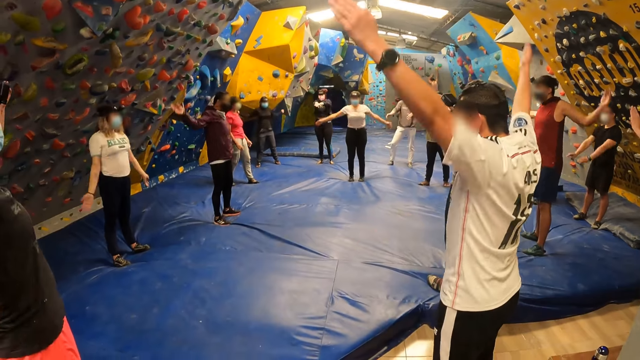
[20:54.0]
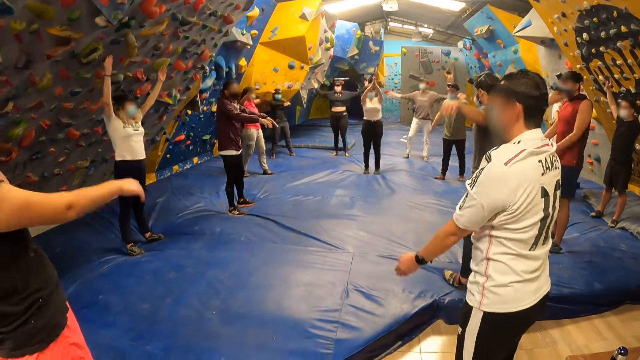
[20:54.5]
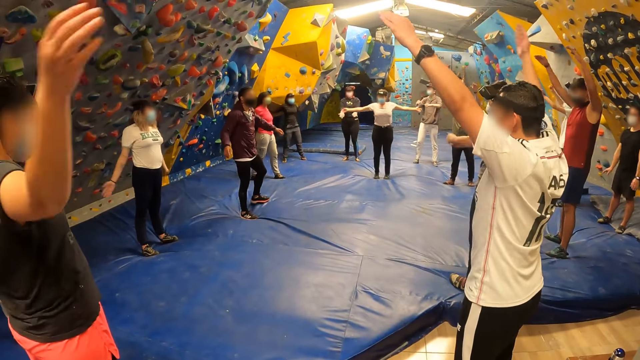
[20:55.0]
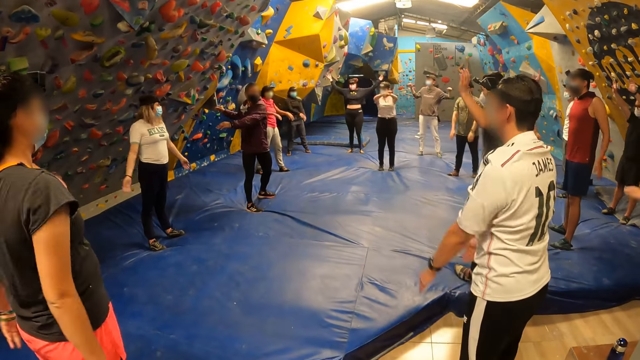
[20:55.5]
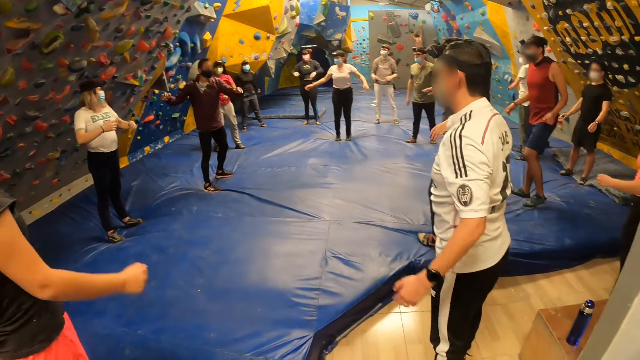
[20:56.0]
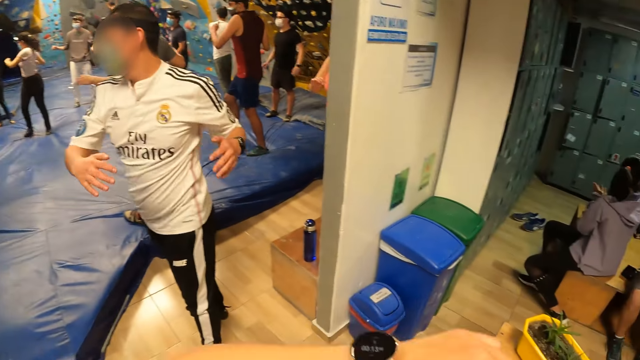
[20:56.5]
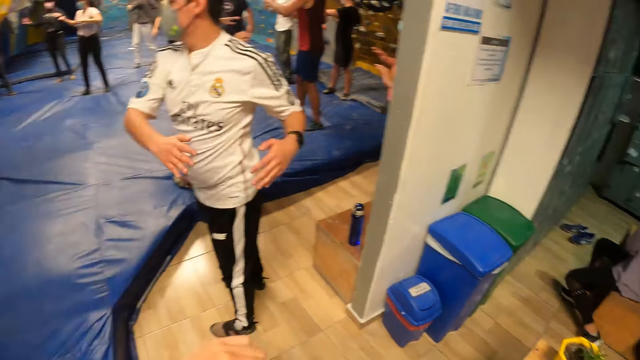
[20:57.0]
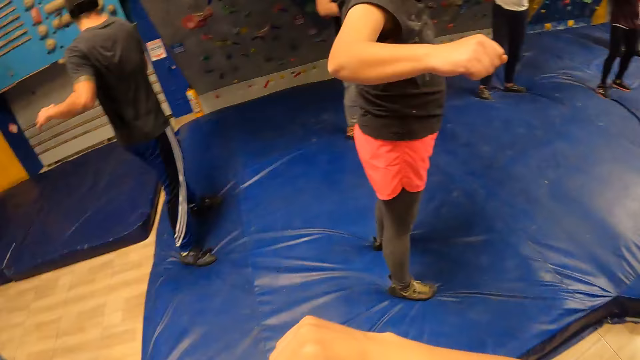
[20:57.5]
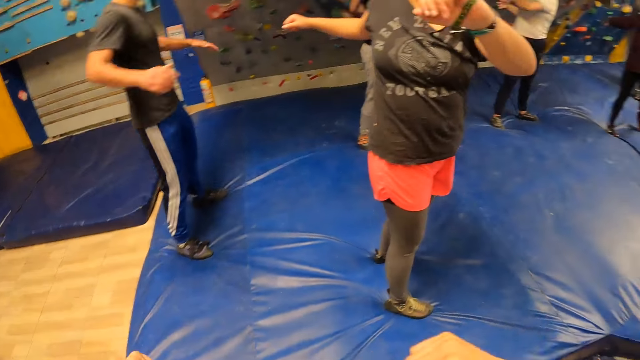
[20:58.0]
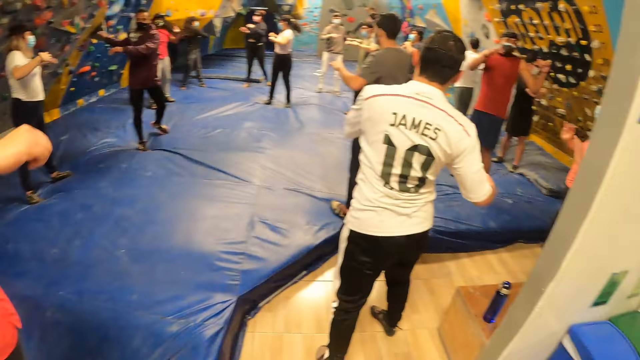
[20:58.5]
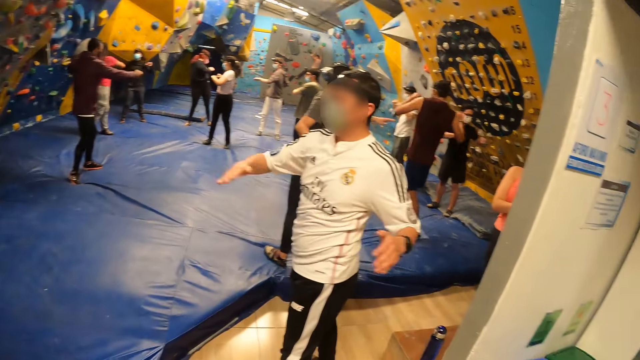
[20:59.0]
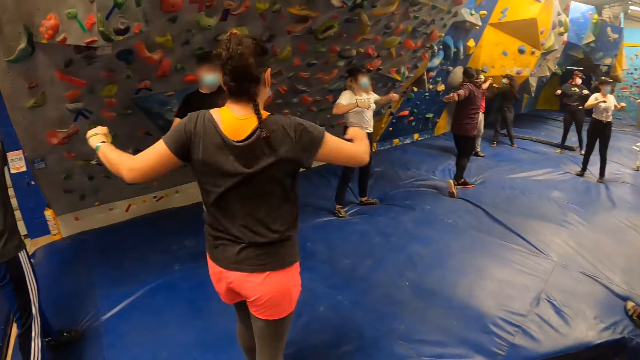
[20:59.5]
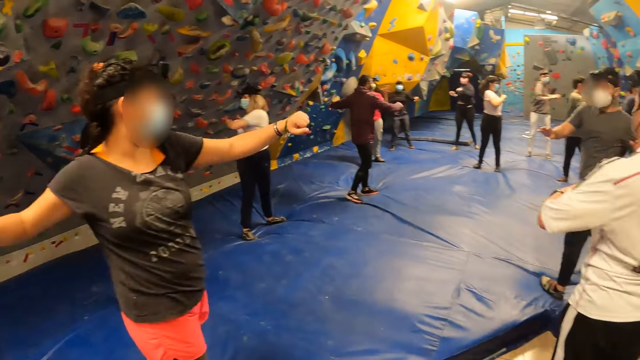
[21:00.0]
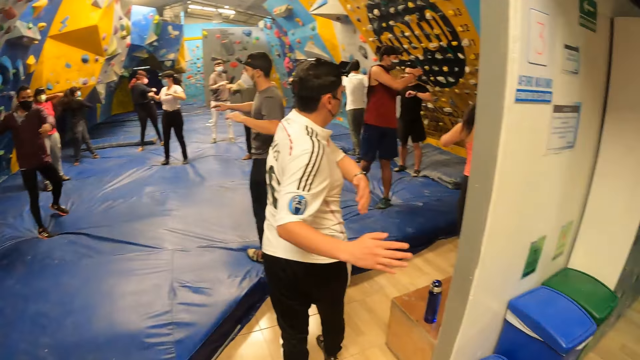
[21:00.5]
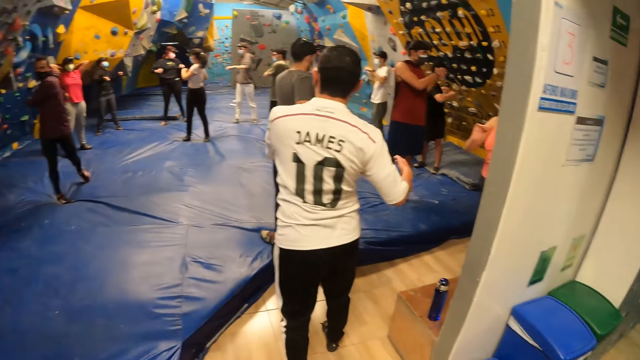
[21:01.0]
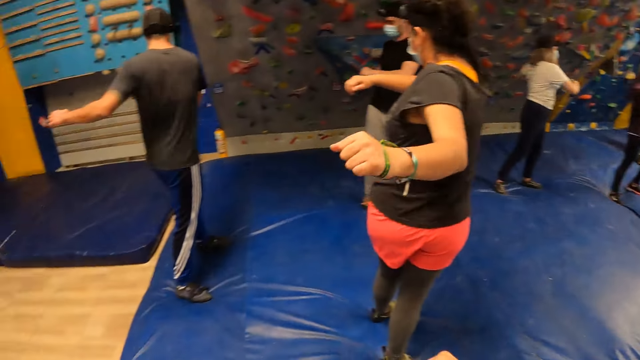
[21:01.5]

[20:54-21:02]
The man exercises his hands and body with the group of people. The camera wearer exercises her hands and body. She looks around. She looks around again.

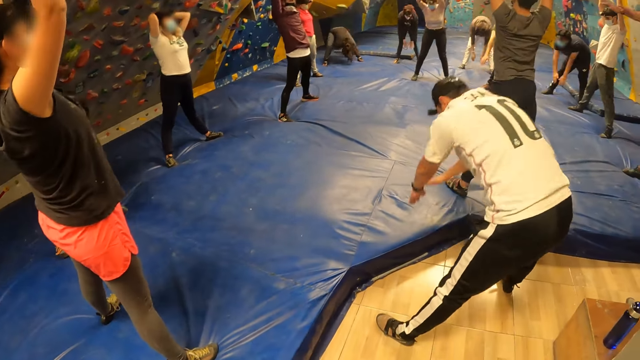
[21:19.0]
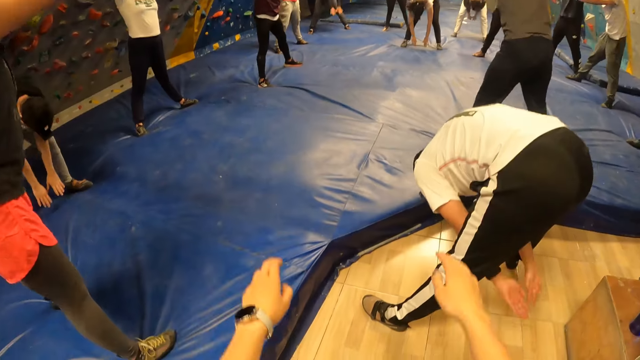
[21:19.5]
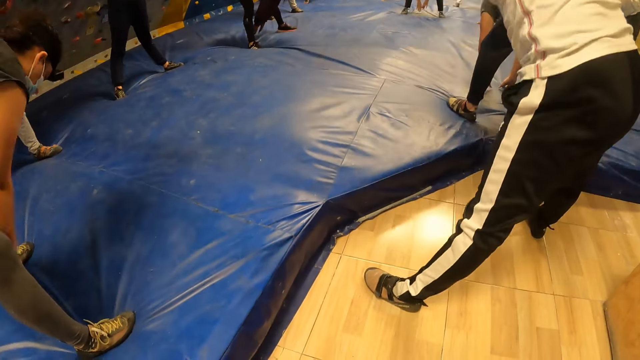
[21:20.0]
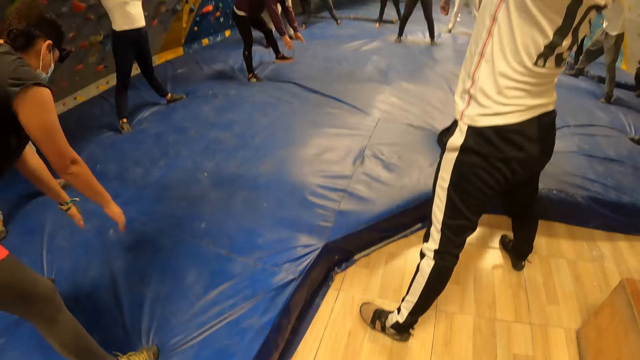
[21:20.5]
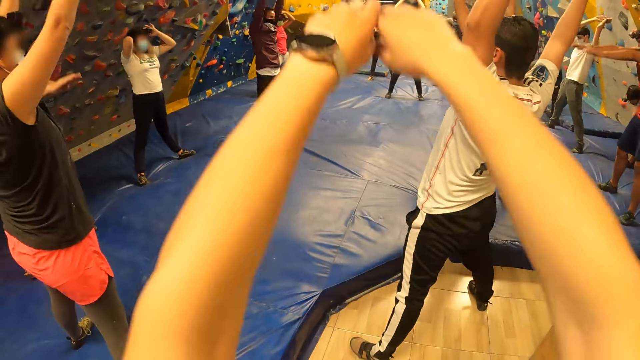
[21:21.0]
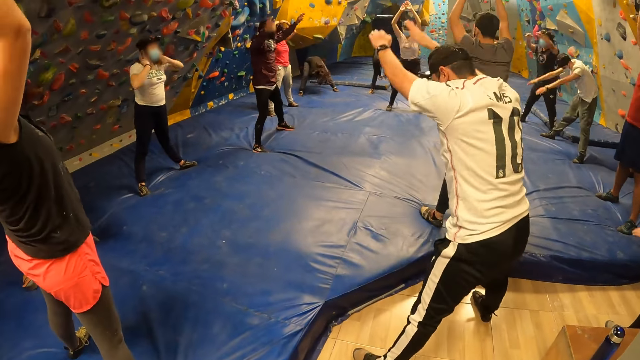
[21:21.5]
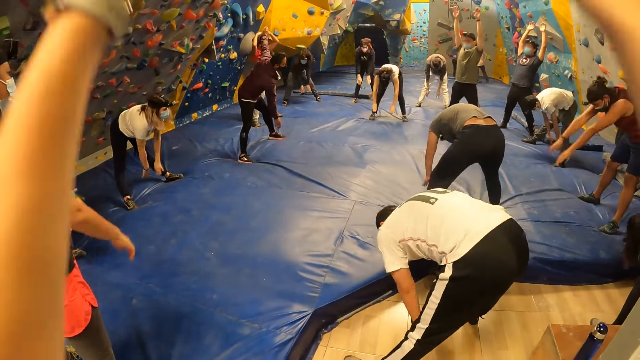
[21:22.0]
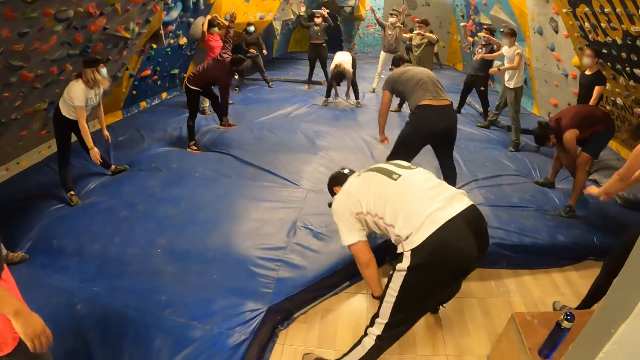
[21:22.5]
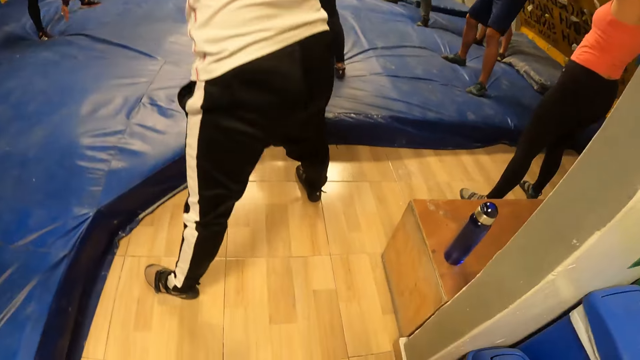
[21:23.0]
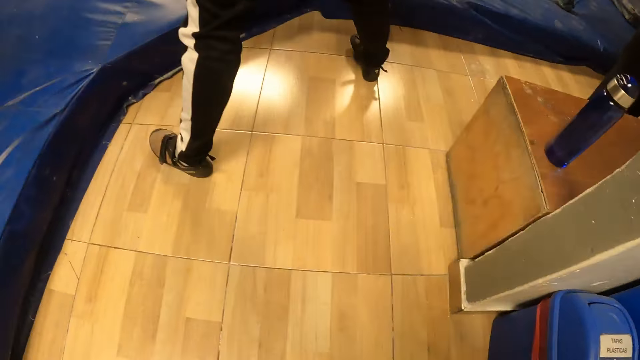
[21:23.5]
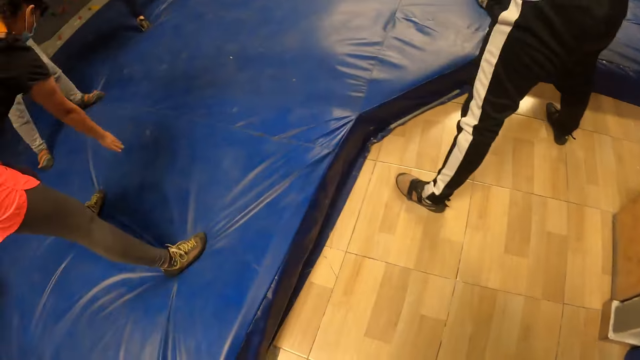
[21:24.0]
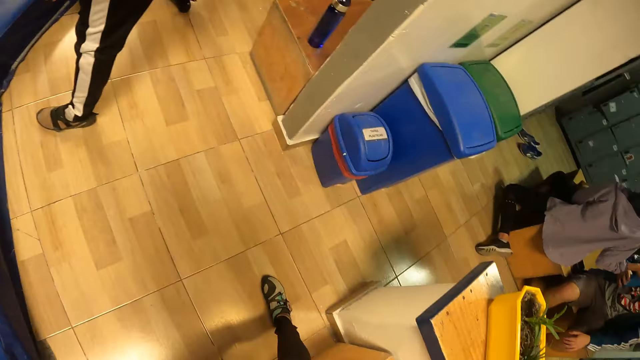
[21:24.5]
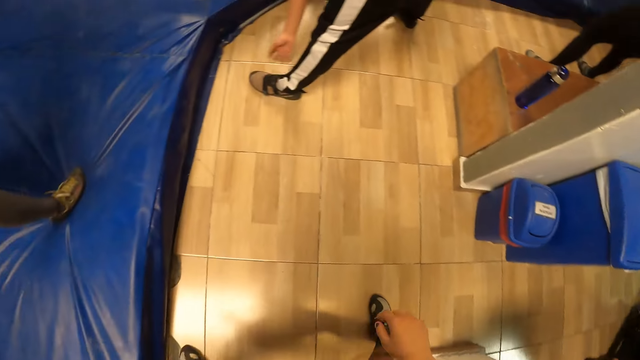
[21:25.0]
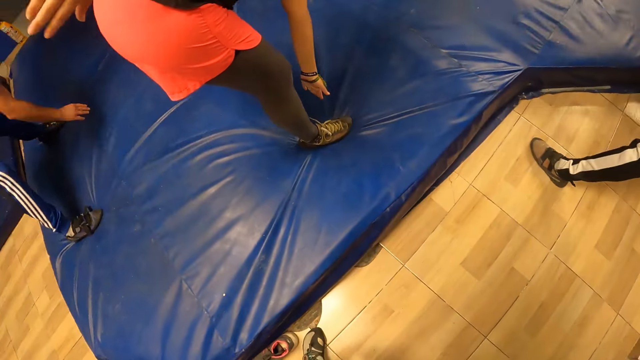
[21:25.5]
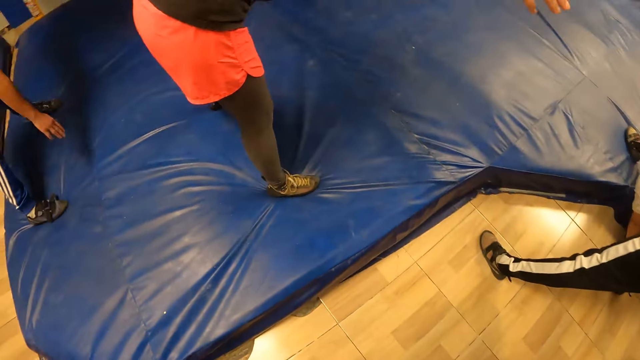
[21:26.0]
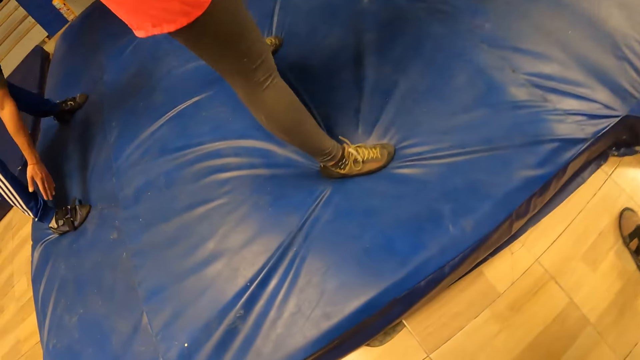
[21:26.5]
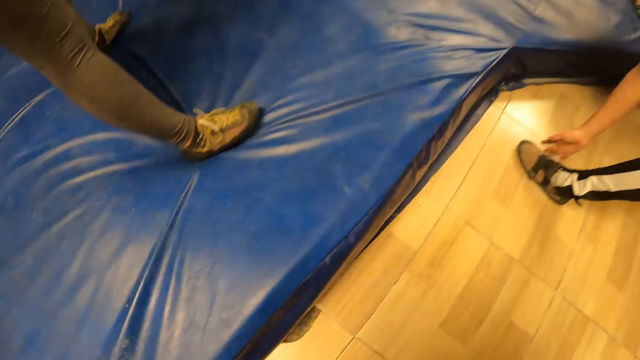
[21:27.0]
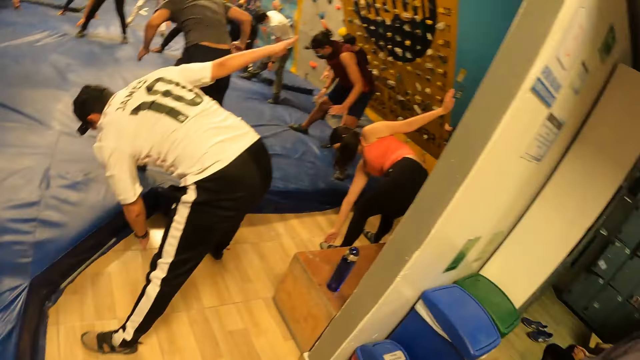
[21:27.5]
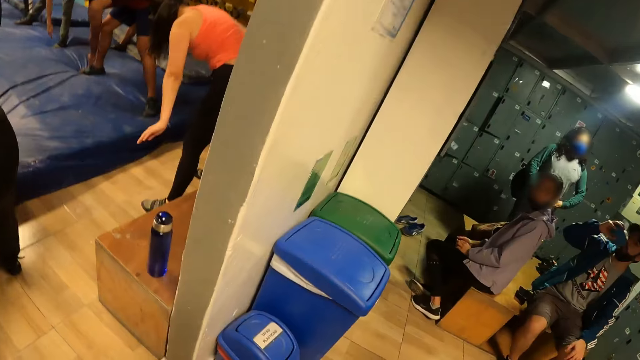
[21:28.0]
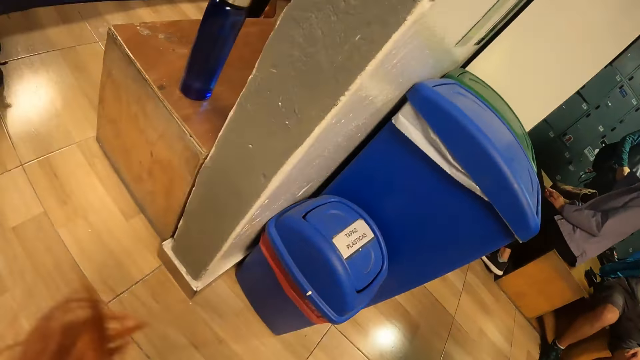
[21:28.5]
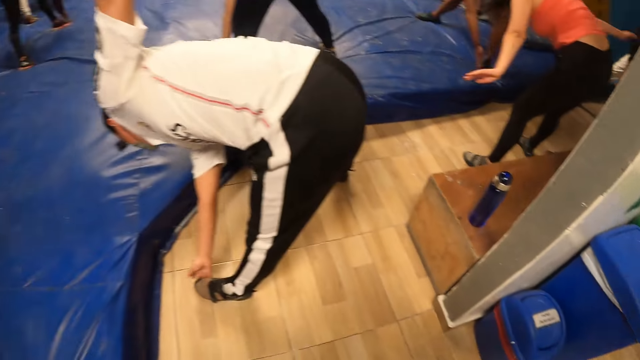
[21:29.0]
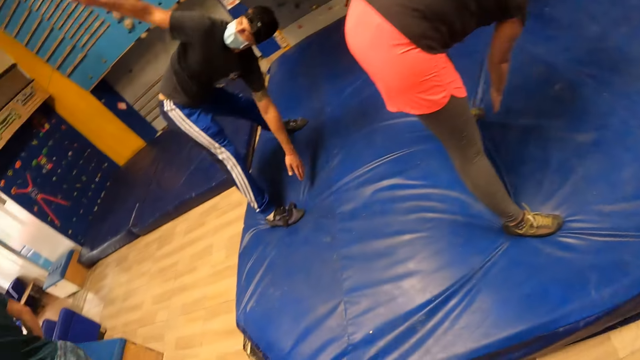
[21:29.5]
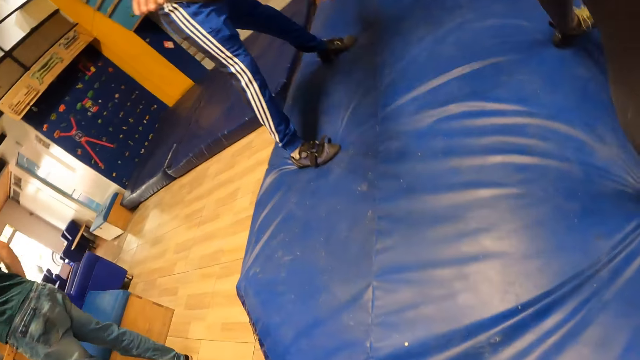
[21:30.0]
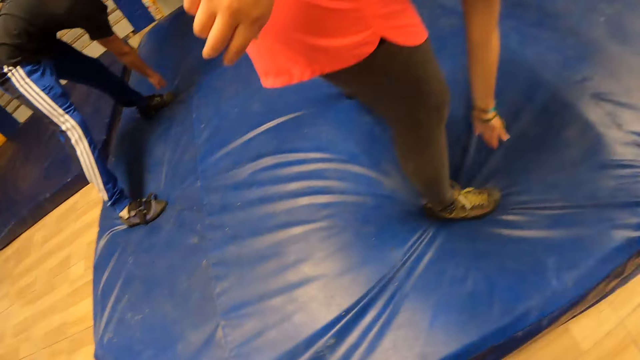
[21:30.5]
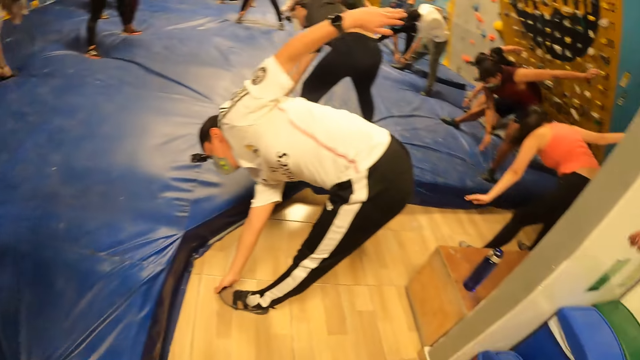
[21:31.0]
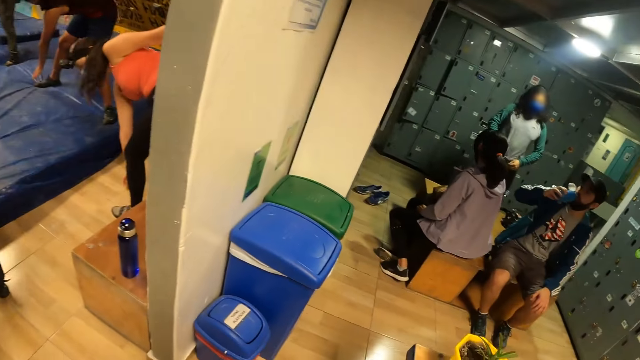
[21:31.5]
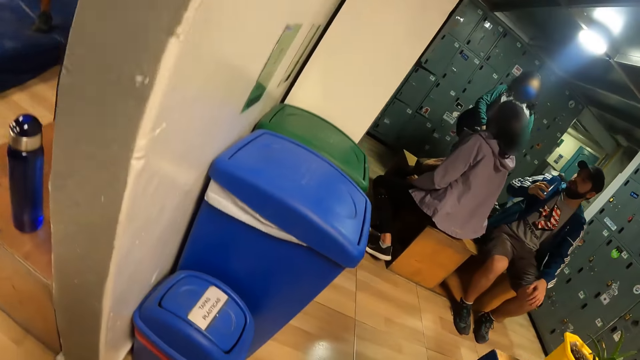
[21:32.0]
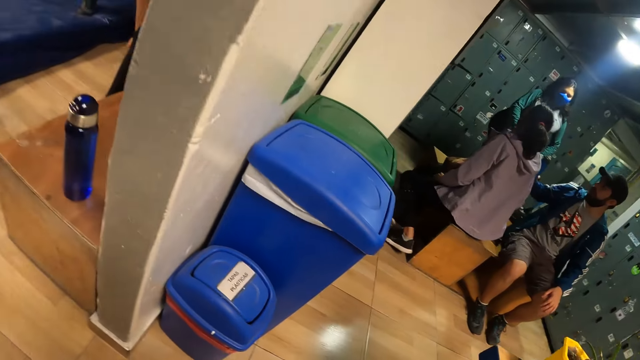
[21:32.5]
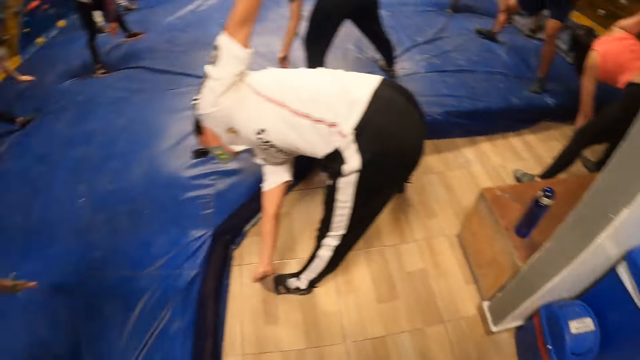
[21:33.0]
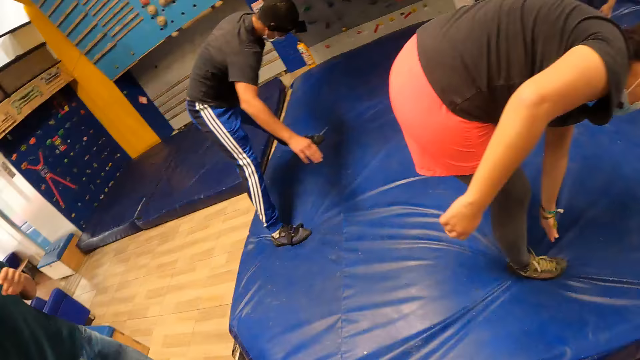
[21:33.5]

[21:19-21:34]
The camera wearer exercises. They exercise again. They look around. They look around again. They exercise. They look around.
